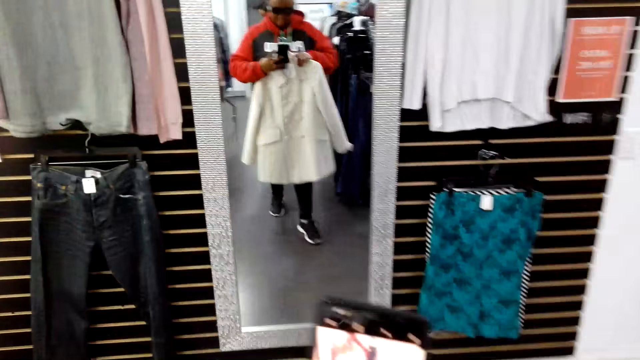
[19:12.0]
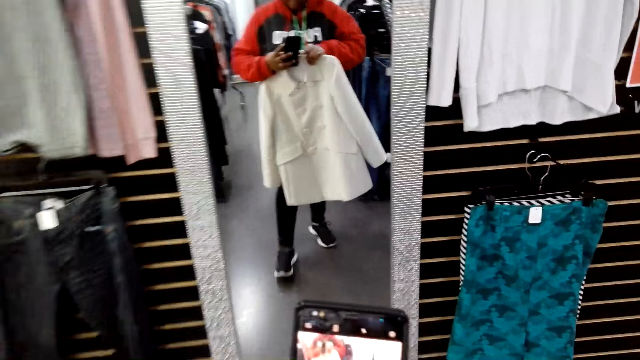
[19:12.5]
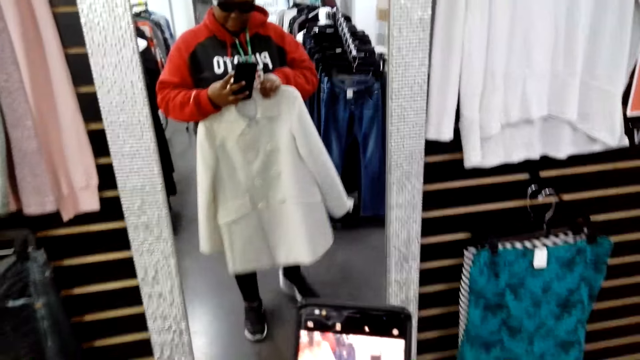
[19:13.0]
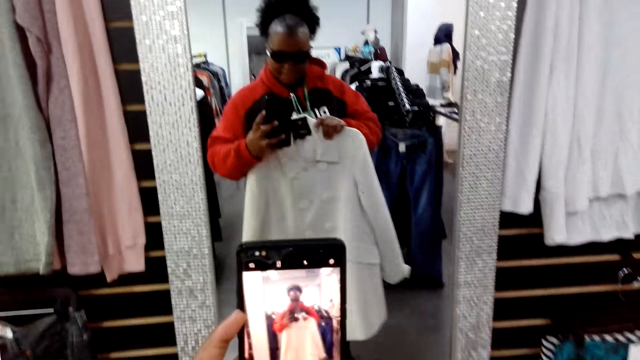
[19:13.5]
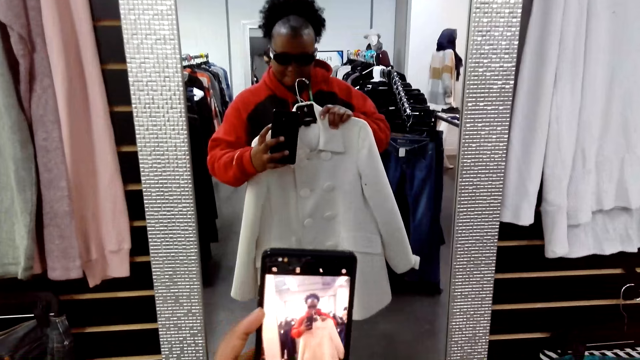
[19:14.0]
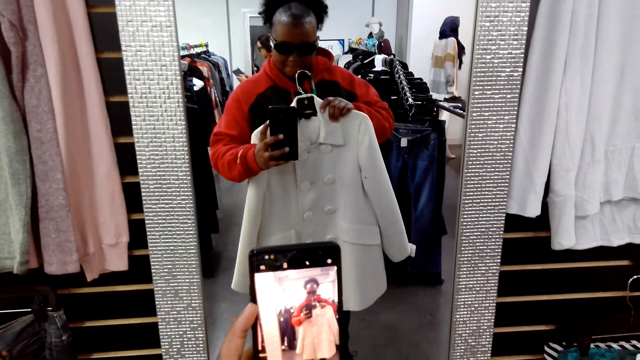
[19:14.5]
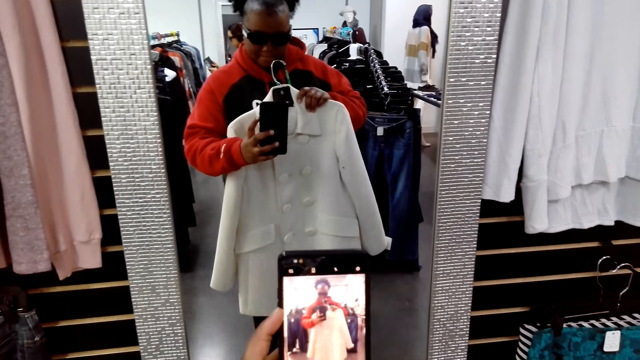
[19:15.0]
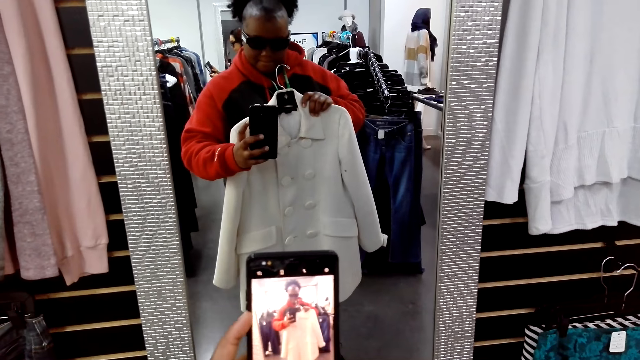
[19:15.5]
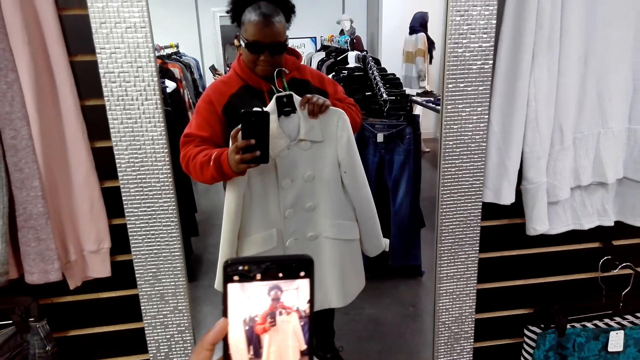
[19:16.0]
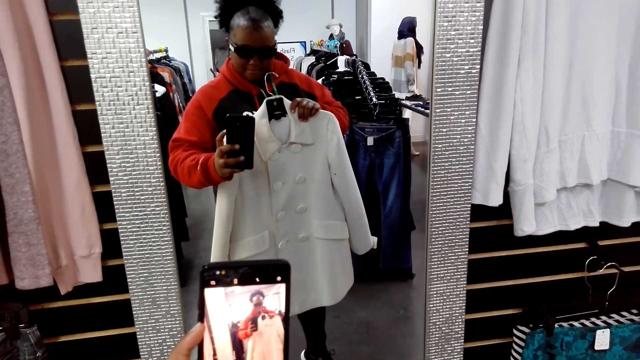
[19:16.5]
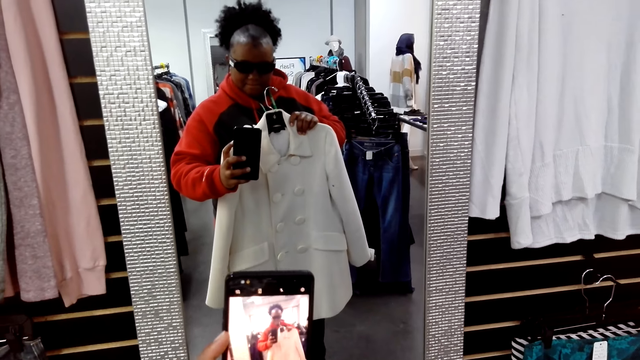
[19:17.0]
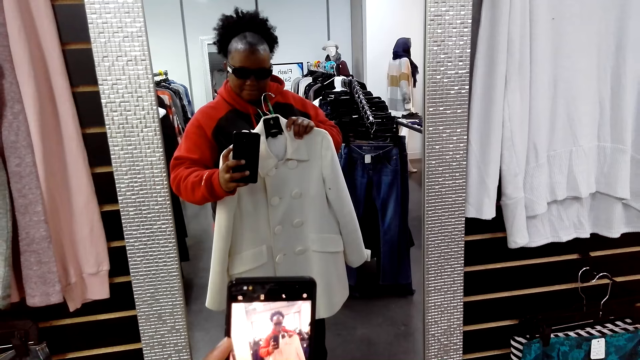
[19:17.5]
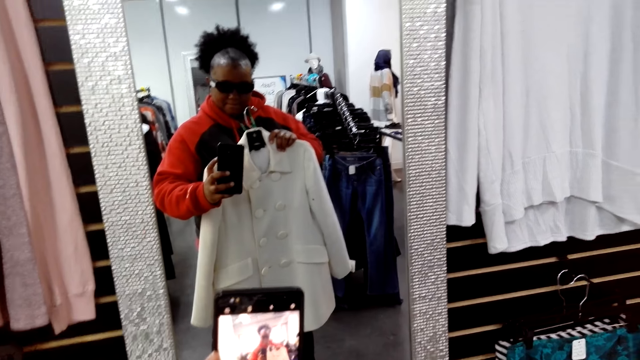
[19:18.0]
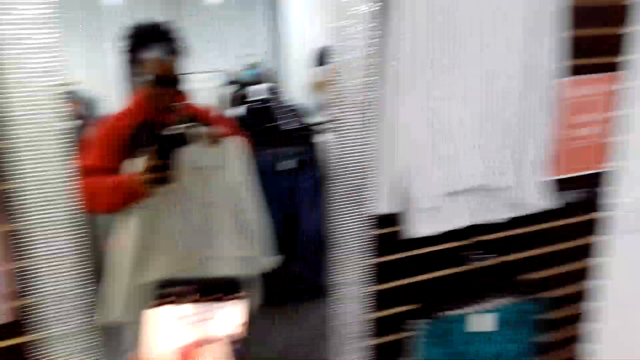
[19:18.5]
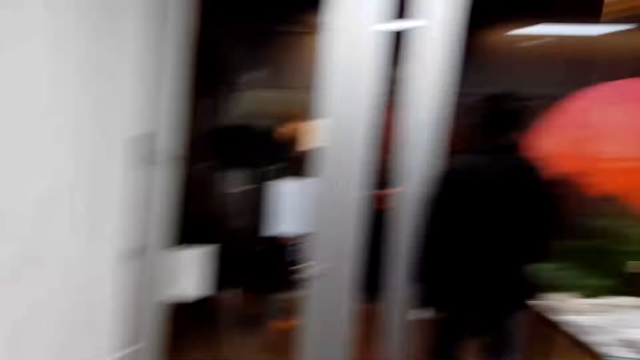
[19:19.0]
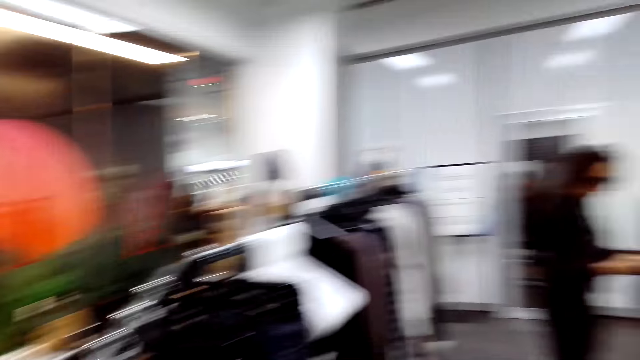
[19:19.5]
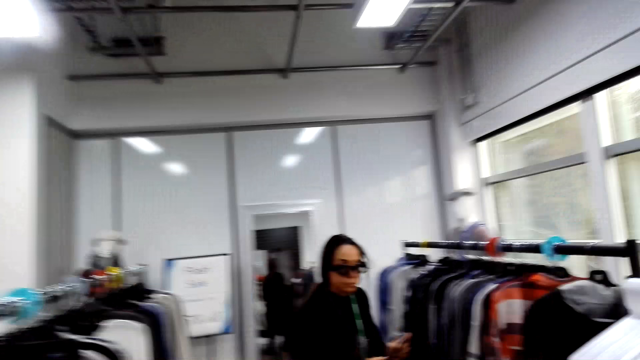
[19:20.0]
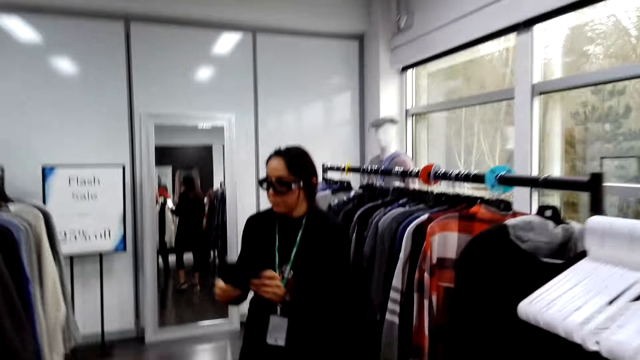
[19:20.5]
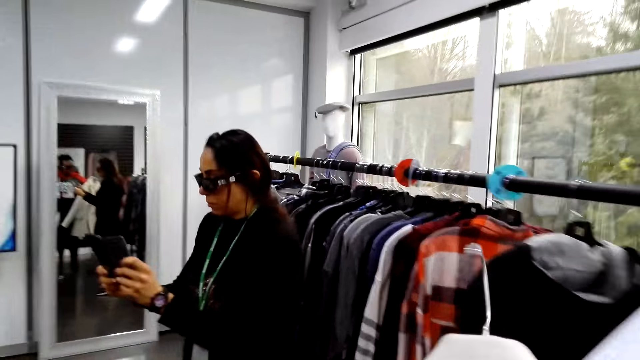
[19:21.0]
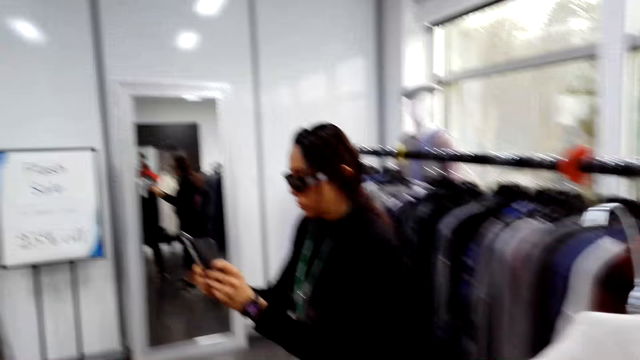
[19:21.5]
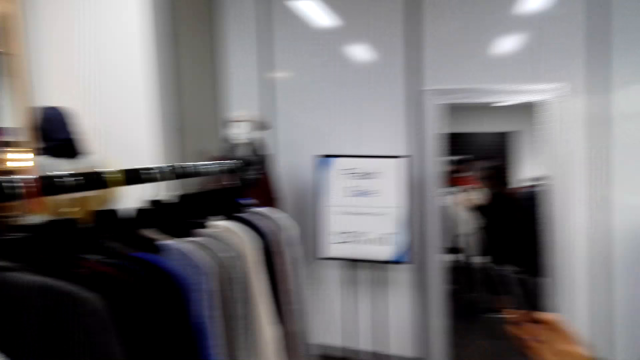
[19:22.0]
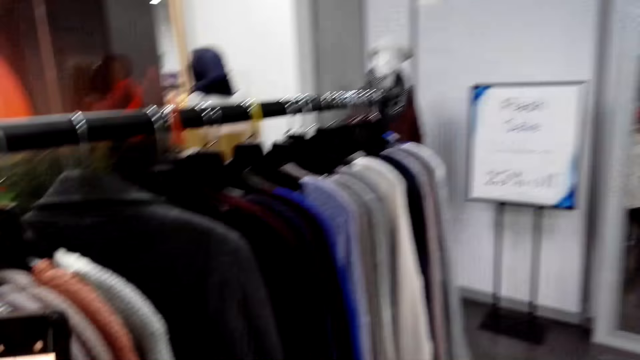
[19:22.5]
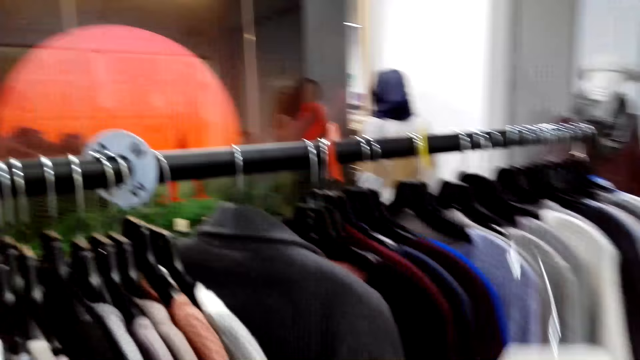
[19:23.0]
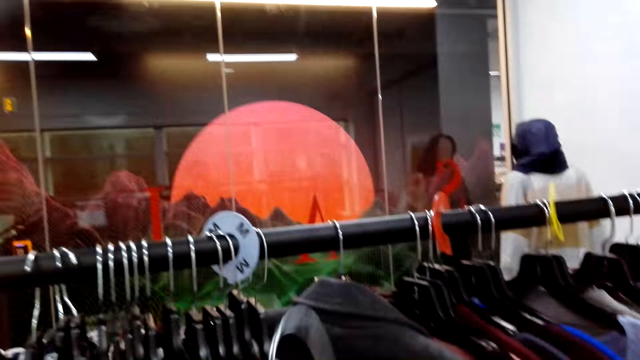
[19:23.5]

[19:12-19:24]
The camera wearer records herself. She turns to the other side. She walks back to the display. She walks towards a woman. She takes a picture. She talks to the woman.

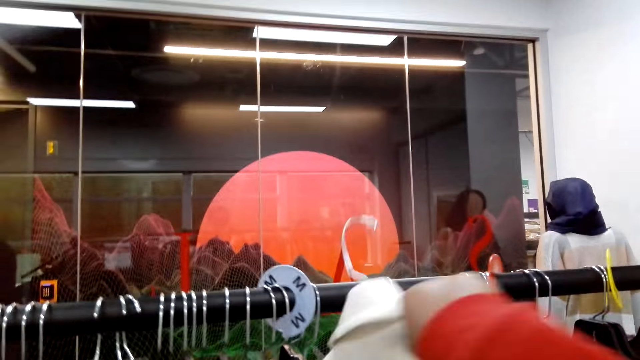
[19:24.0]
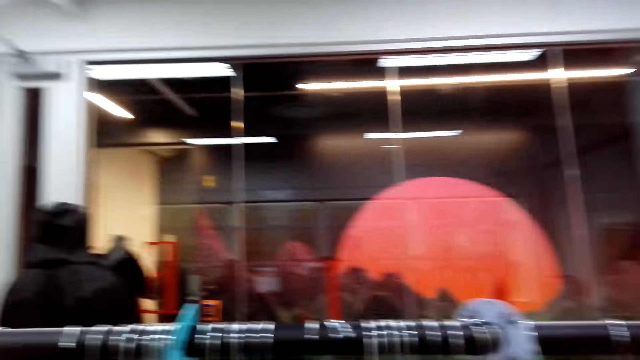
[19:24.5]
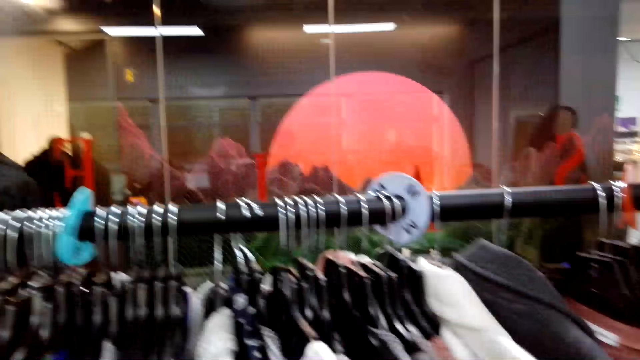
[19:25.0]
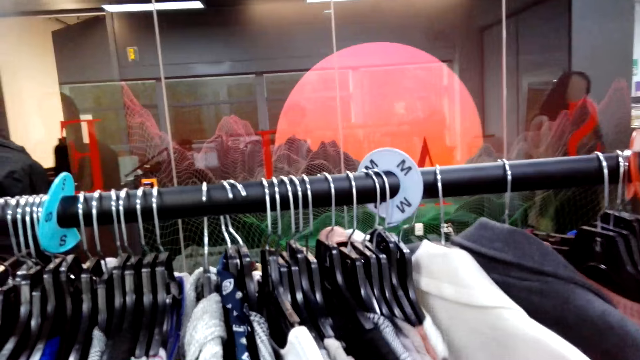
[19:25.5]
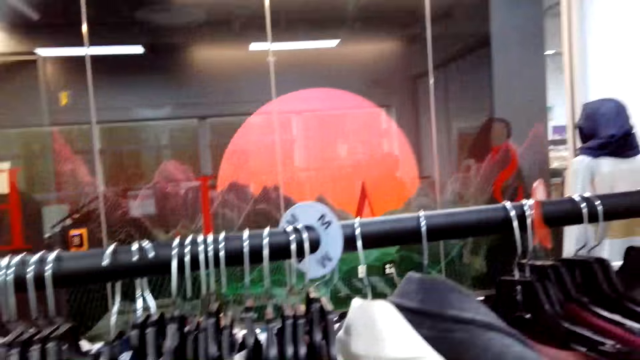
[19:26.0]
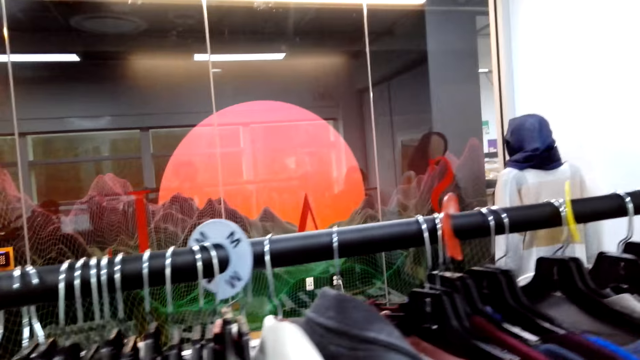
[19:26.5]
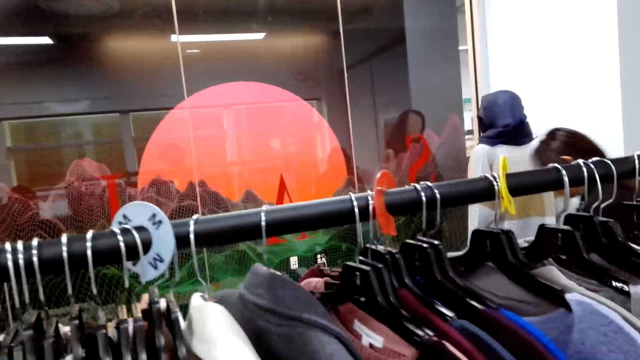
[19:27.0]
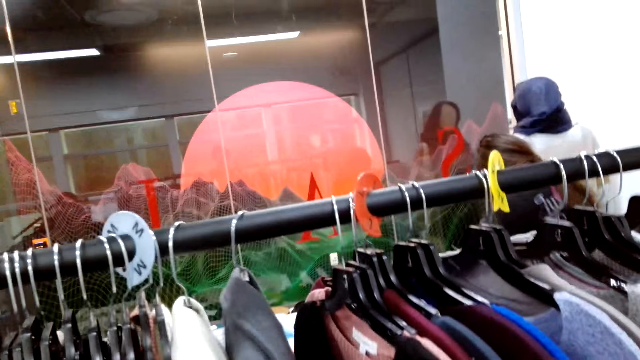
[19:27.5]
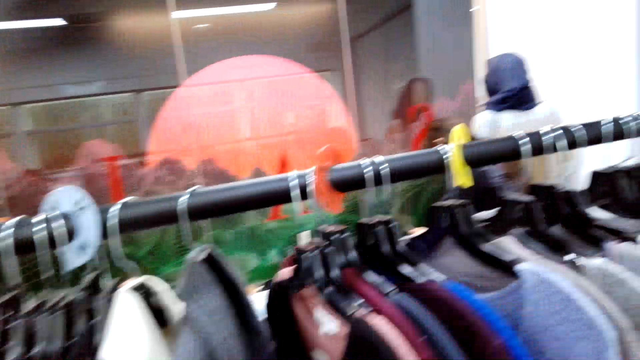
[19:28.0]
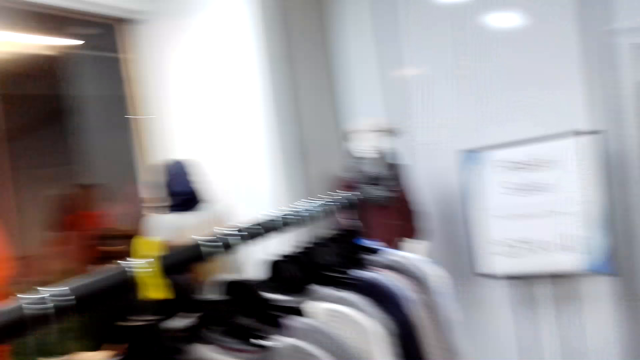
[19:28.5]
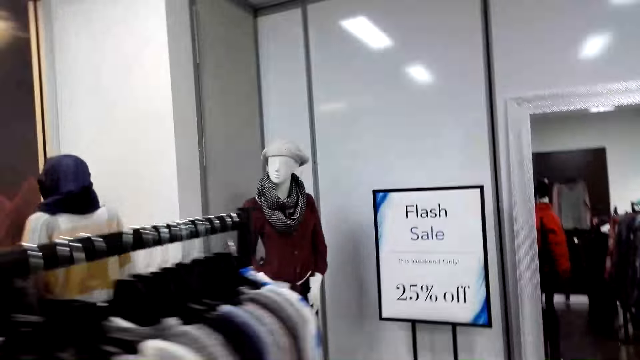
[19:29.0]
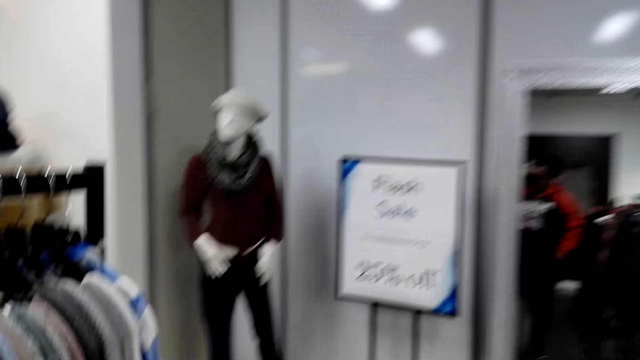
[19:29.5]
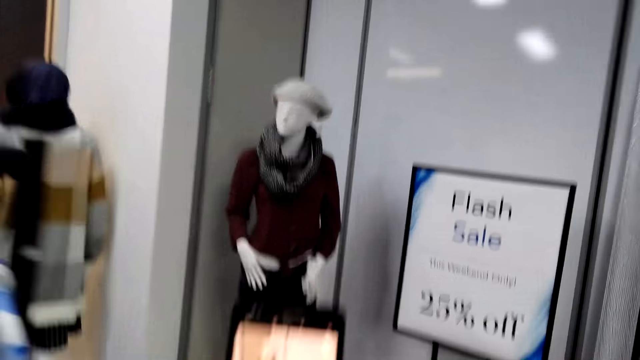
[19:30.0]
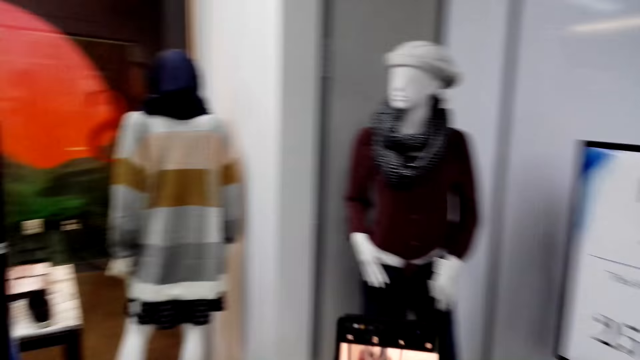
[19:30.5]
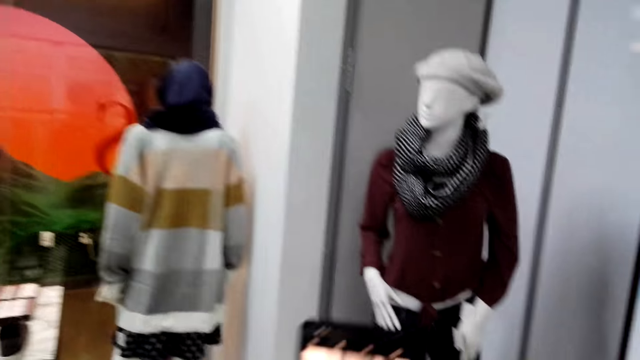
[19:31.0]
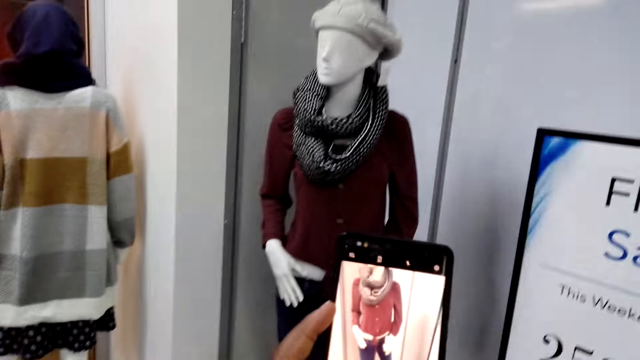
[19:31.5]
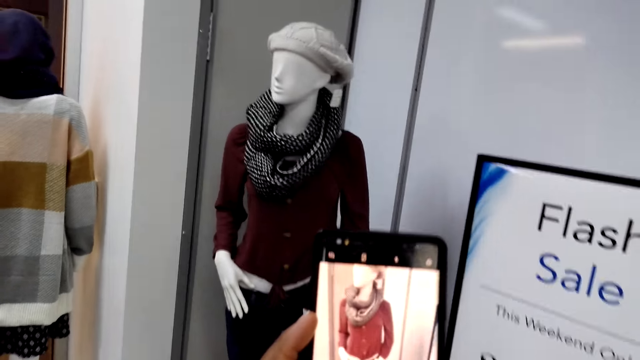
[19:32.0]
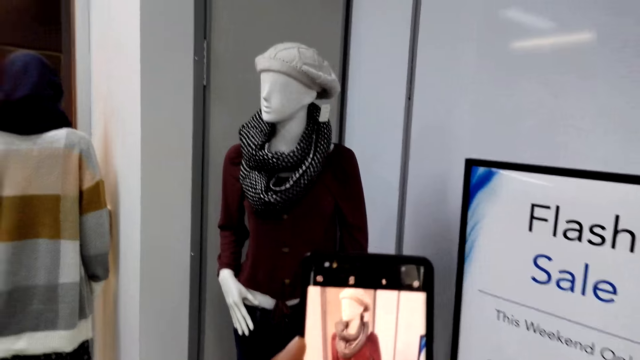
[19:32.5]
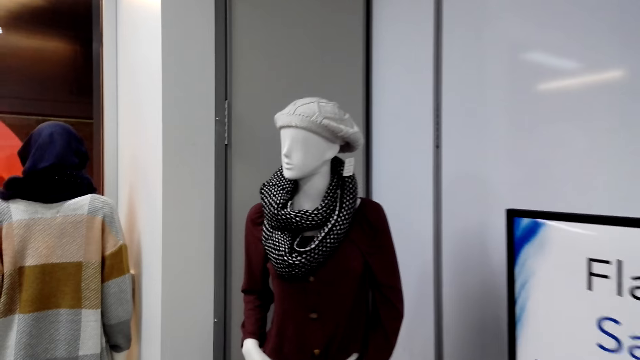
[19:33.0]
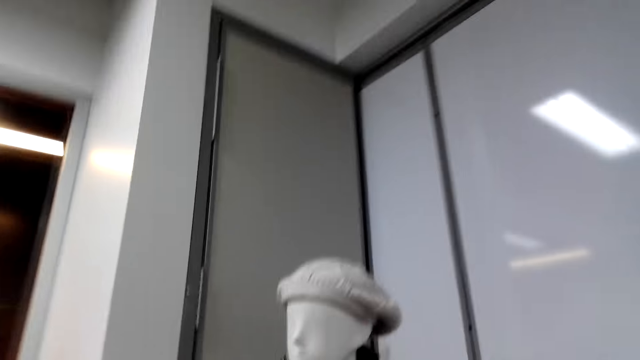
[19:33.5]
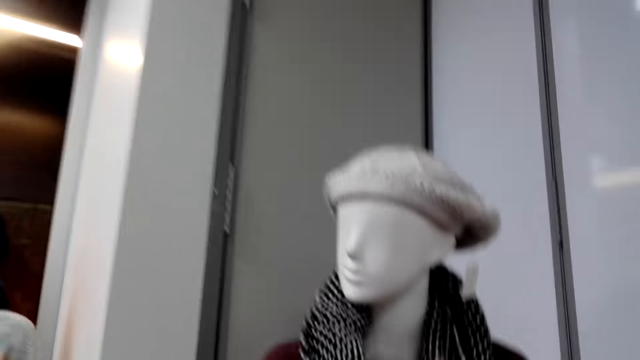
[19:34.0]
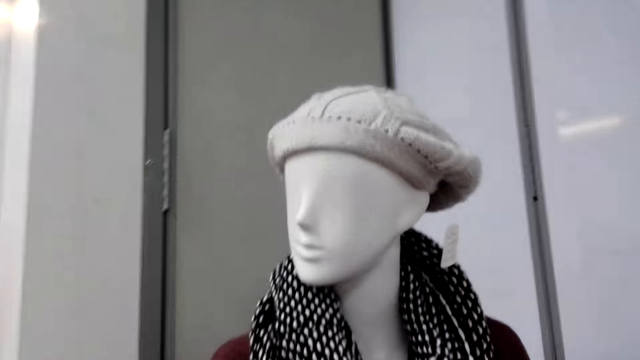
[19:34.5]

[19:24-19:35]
The camera wearer puts the coat back to the display. They touch the clothes. They walk around the boutique. They look at the phone. They take a picture of the clothed dummy. They look at the mannequin.
